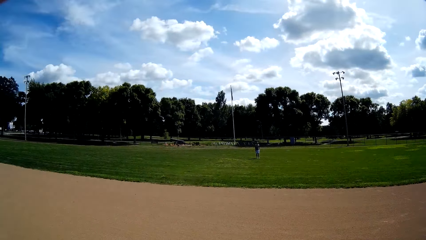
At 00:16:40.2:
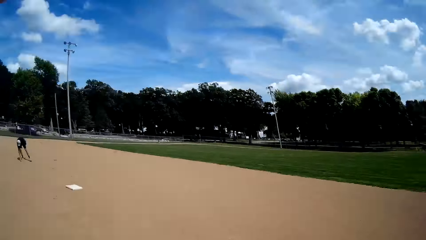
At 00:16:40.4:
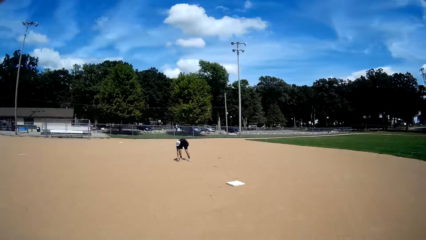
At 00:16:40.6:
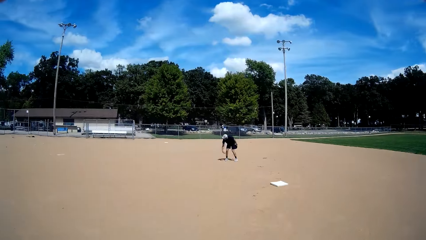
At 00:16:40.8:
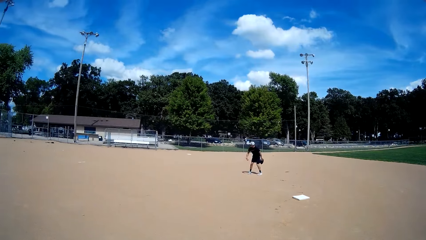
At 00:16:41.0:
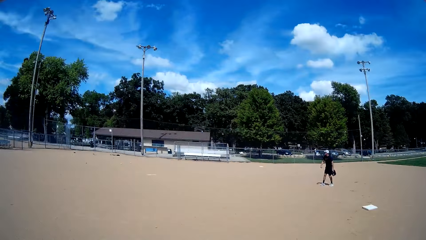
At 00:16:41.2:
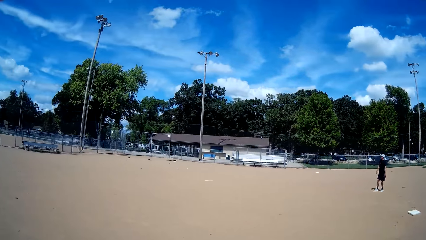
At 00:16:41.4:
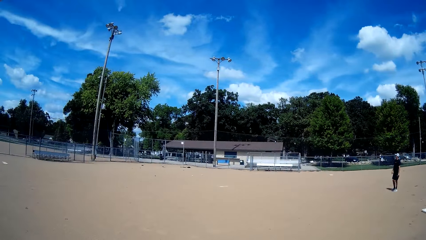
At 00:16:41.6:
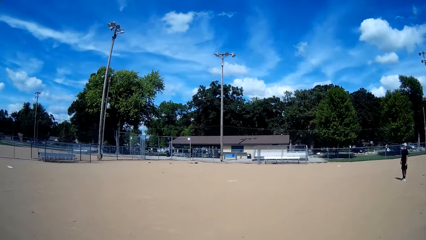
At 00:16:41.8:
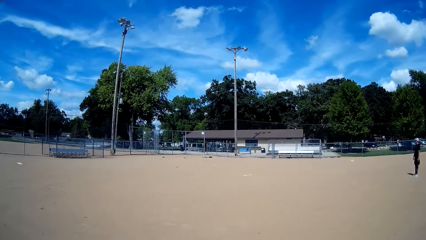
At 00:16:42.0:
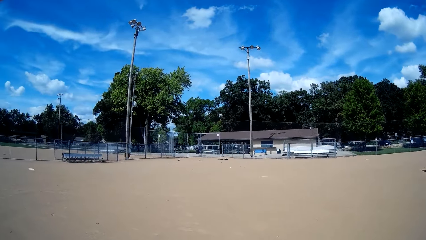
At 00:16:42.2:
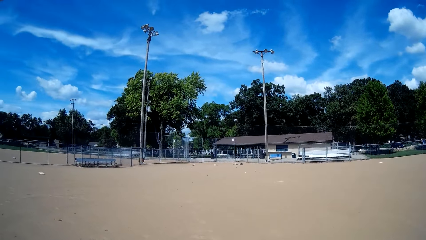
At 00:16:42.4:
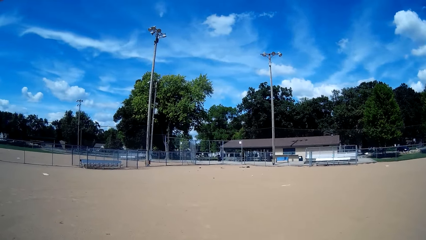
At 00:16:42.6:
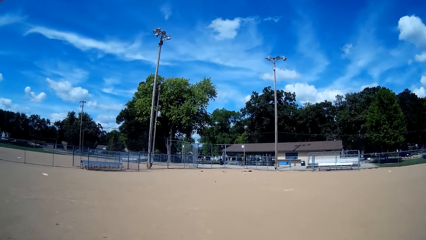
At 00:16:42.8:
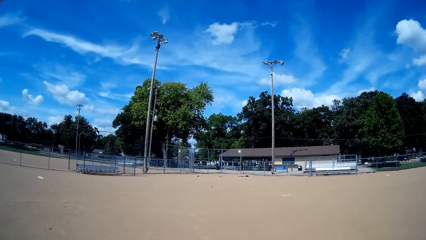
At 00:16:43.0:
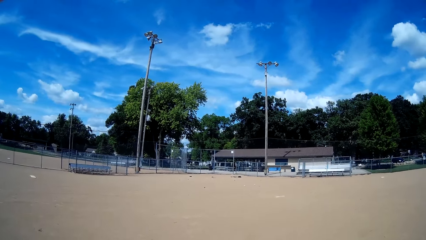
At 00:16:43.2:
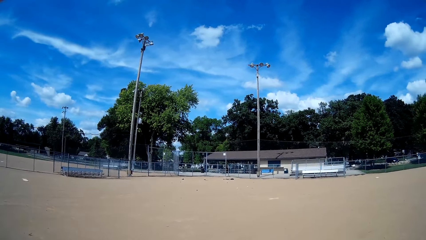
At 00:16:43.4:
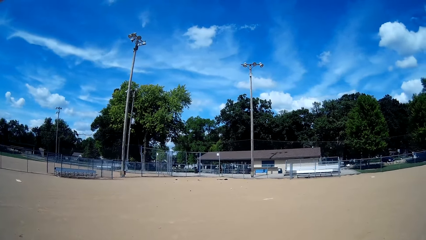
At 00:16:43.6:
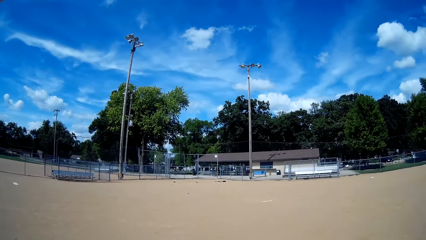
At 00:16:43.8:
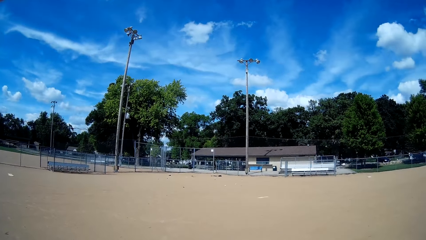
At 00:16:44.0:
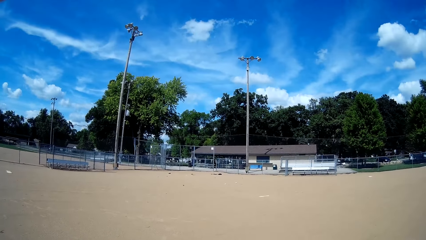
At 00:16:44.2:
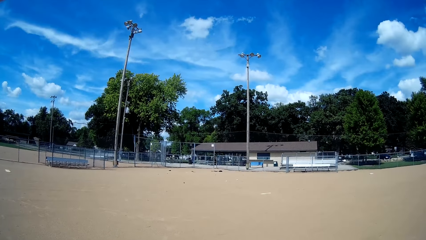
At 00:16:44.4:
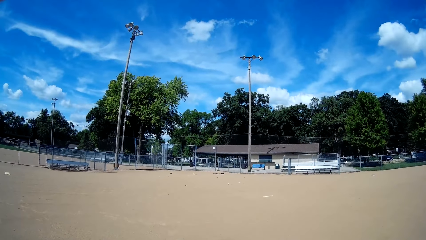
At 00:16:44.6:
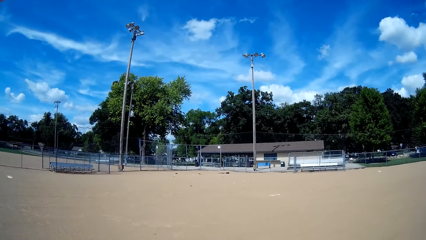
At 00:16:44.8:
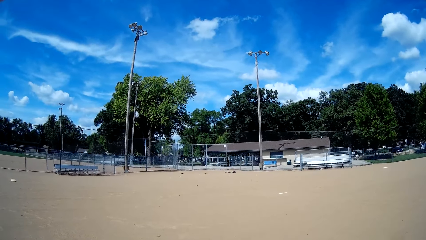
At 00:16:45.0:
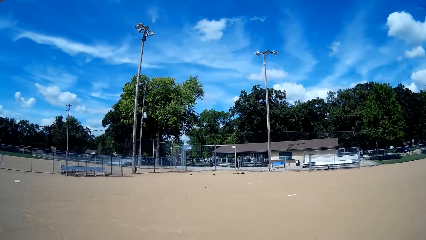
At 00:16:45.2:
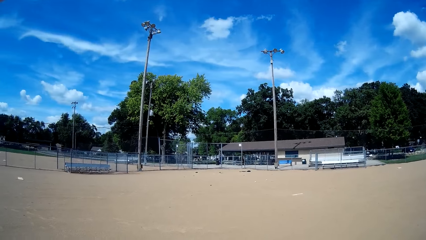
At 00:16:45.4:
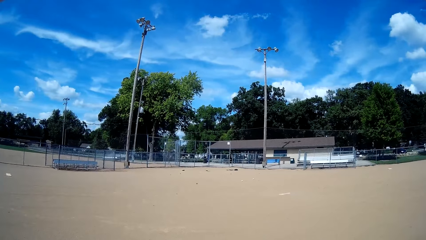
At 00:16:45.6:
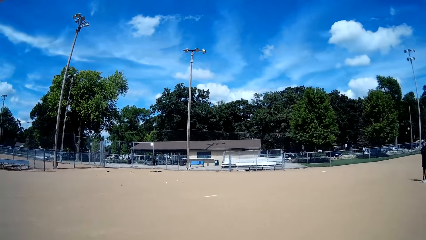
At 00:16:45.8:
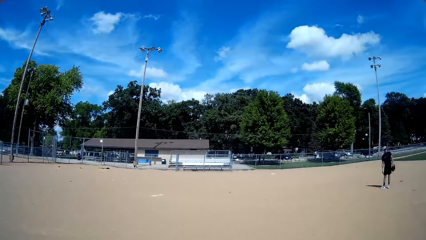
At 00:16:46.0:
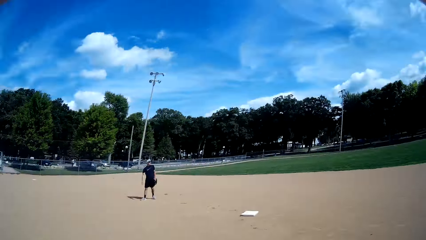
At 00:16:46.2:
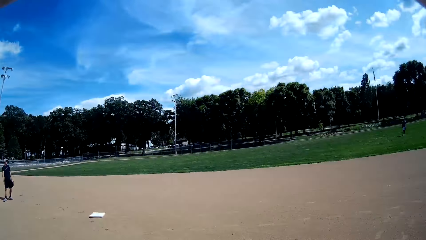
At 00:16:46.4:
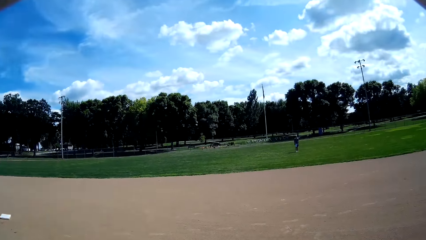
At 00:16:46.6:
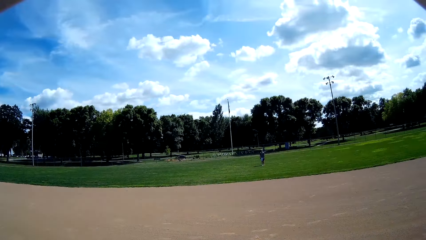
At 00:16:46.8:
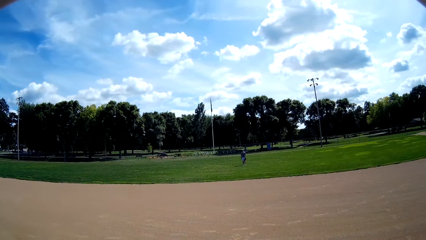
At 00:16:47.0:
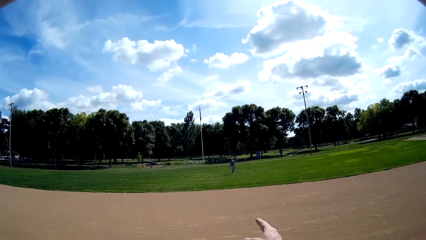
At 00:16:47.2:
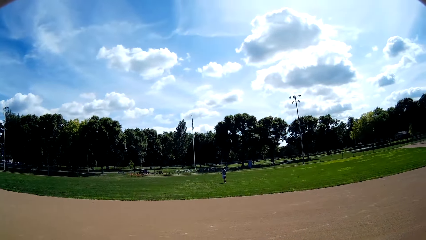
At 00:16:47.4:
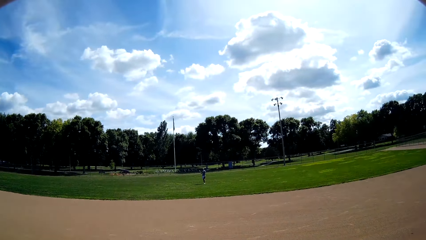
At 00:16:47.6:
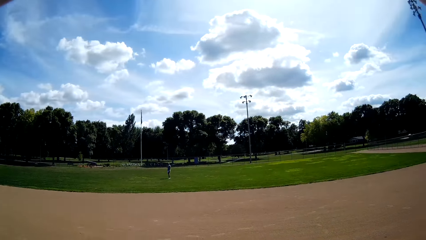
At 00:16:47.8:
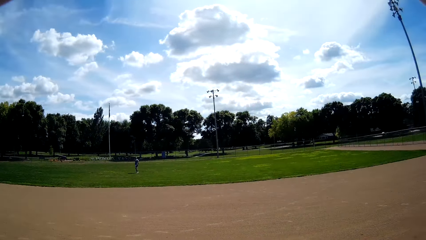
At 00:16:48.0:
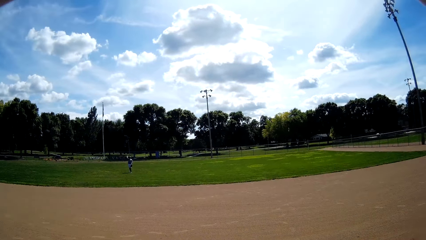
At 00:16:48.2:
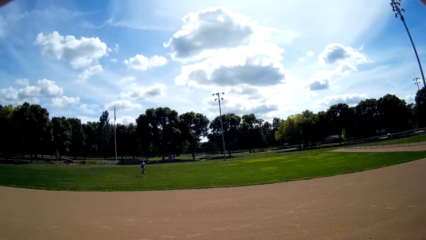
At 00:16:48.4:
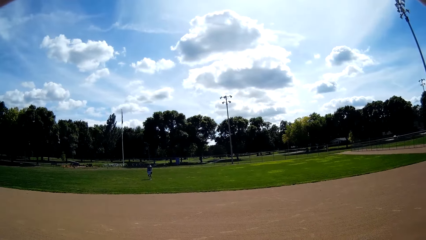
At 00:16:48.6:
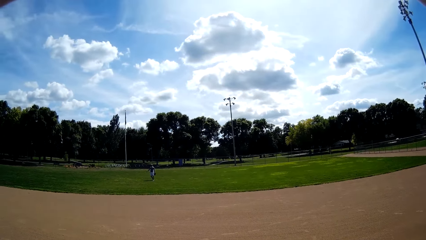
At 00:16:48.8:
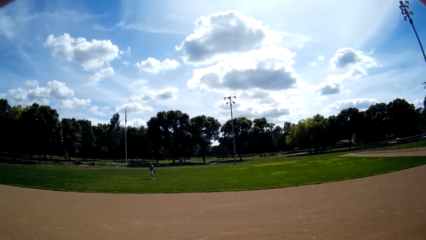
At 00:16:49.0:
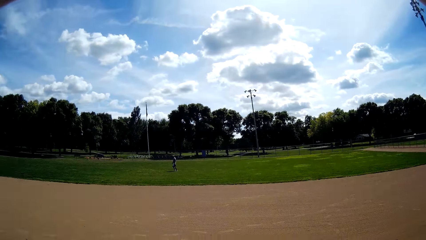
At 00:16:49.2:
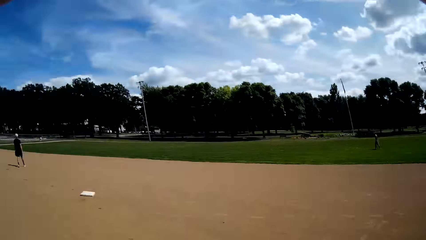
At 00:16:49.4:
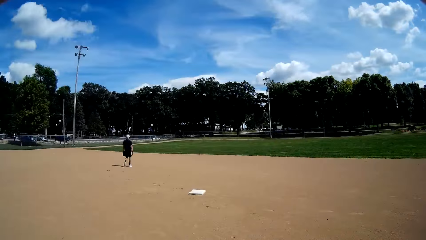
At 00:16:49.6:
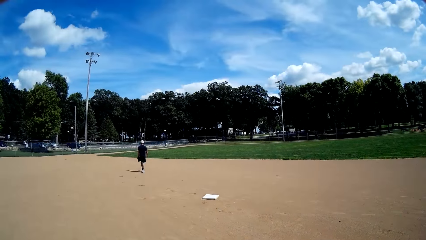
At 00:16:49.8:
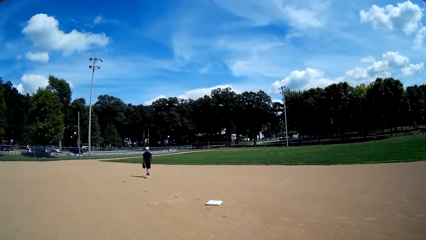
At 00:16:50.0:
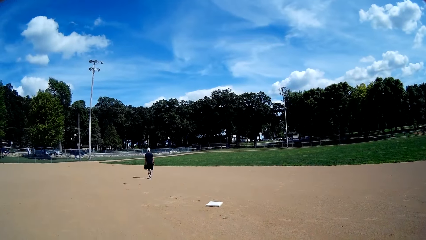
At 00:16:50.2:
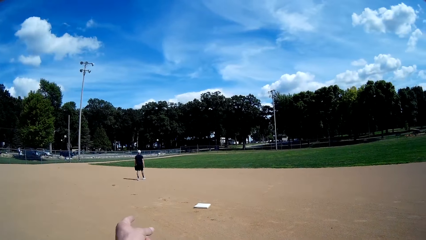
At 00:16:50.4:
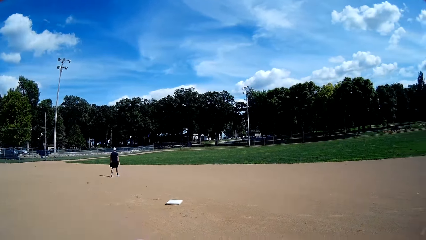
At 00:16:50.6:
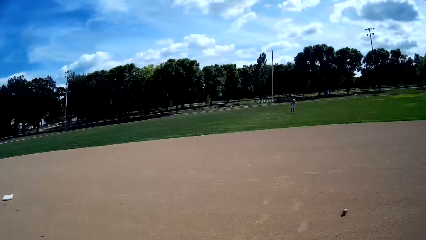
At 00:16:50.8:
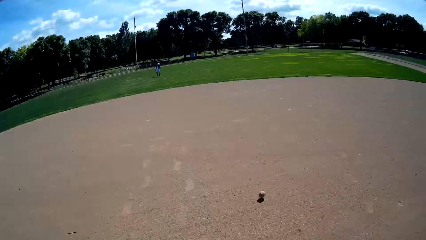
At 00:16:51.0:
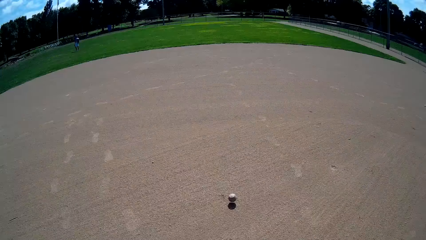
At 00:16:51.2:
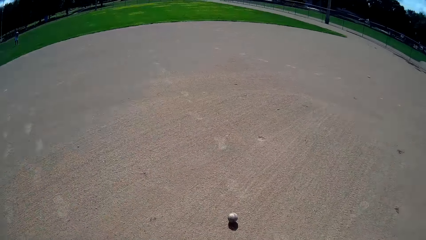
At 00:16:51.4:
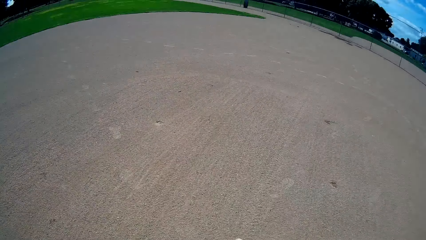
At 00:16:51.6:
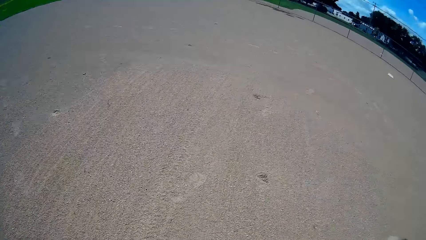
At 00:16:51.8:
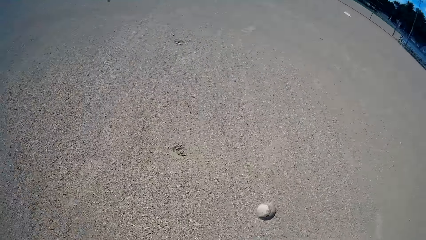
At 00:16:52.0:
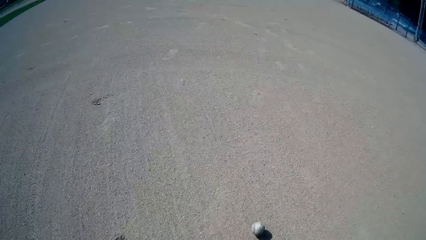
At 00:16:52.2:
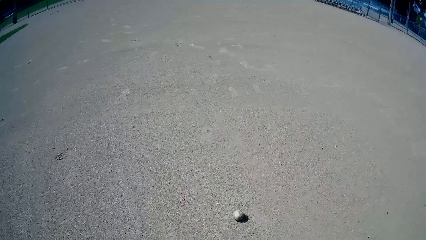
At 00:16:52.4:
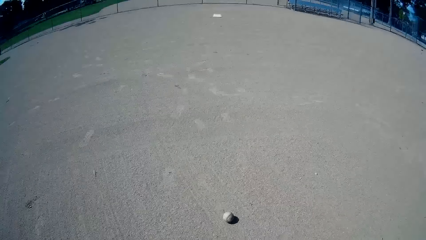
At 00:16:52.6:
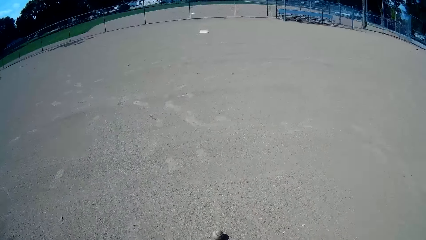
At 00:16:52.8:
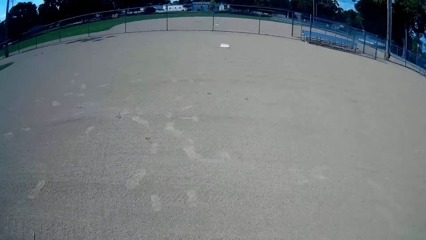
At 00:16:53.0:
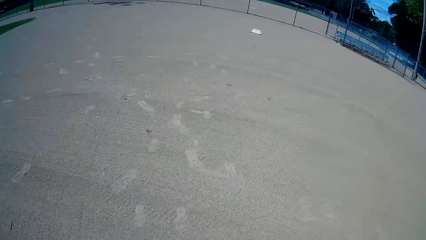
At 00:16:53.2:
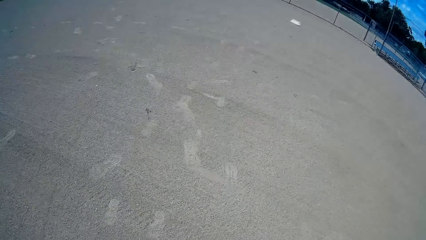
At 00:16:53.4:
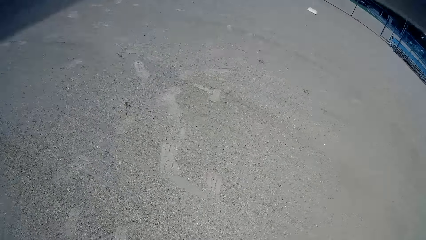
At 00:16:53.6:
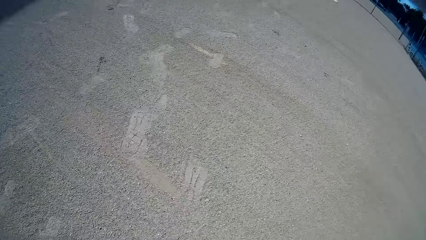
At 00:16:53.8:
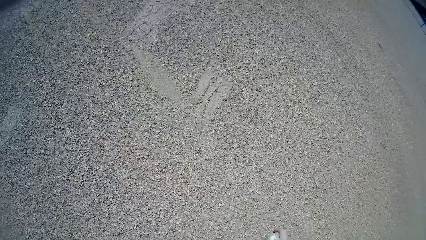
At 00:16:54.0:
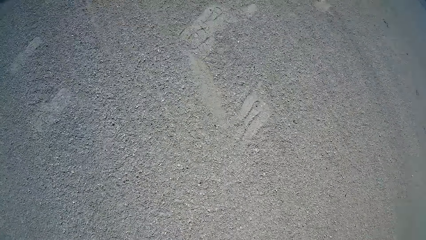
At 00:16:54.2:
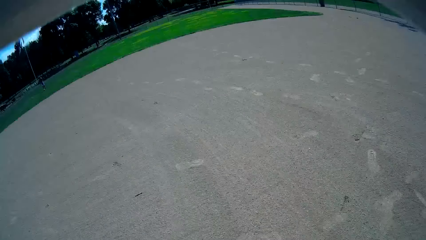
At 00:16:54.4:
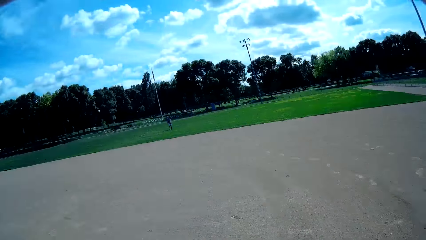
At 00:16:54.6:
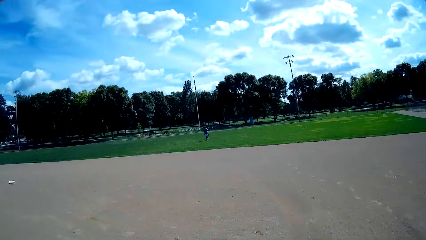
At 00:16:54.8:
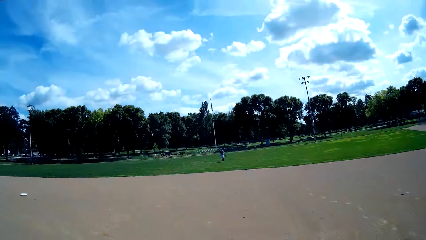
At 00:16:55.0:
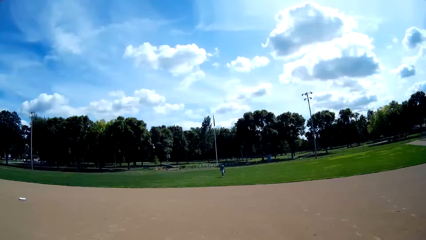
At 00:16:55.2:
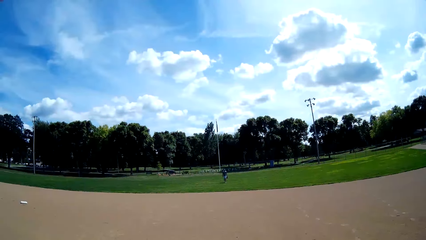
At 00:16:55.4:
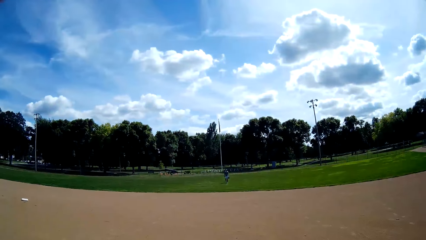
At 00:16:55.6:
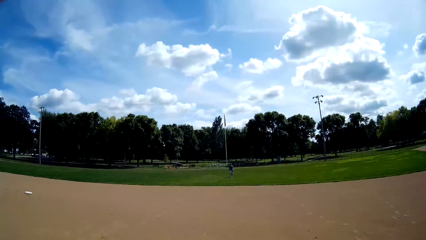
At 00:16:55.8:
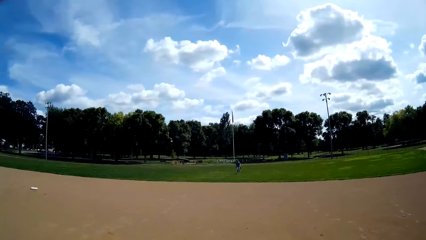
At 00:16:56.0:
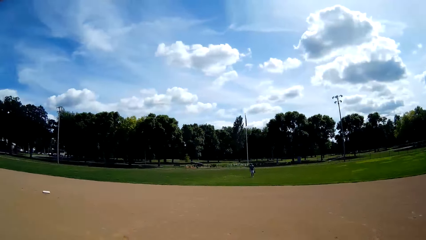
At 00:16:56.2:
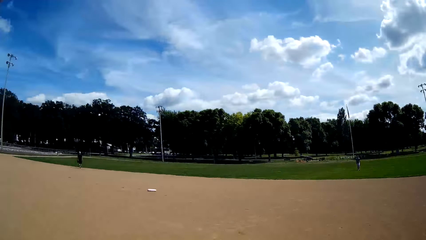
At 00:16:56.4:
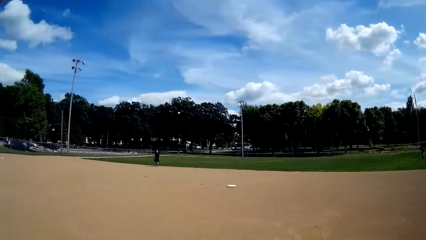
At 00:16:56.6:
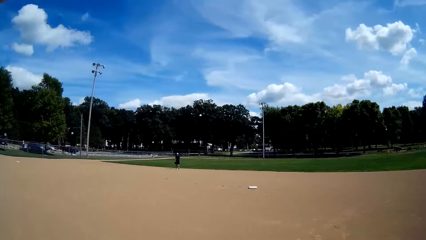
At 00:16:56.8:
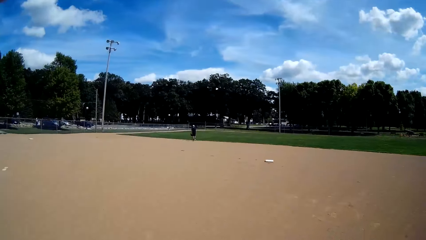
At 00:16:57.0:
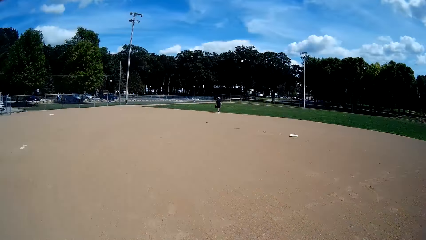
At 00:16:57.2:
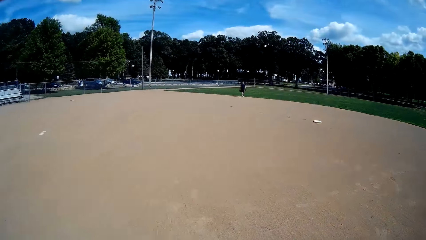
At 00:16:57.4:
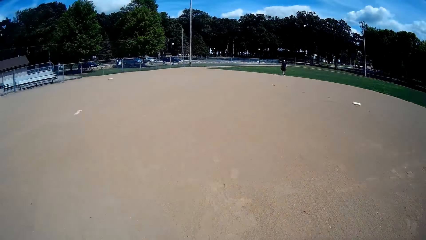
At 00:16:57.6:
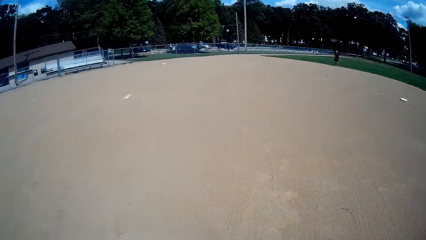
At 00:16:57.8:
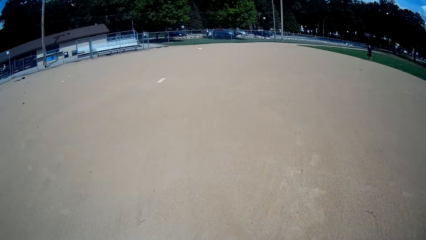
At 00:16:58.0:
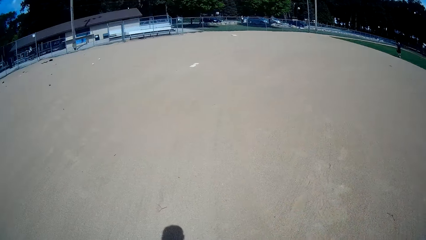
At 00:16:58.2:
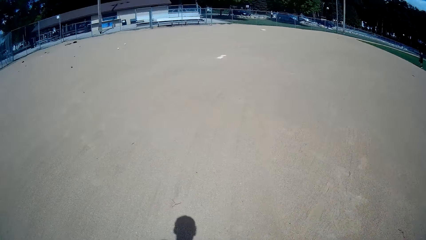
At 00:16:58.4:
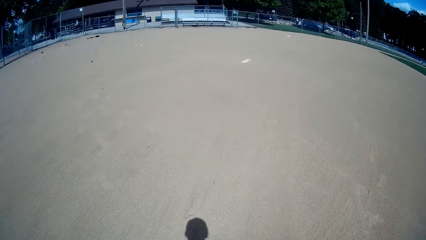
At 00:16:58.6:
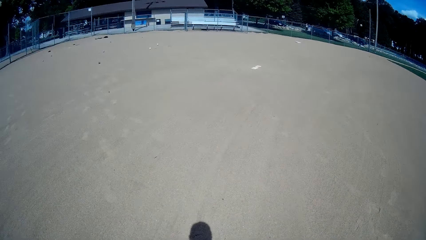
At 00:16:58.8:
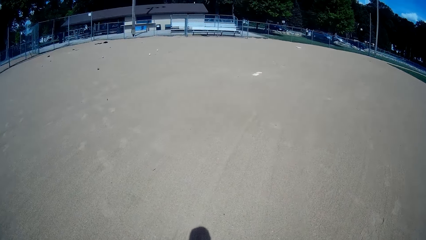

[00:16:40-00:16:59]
A man picks another ball on the ground. The camera wearer counts the number of balls on the ground. They look around. Another man throws a baseball to the camera wearer. The first man walks around. The camera wearer picks the baseball from the ground. They look around.
